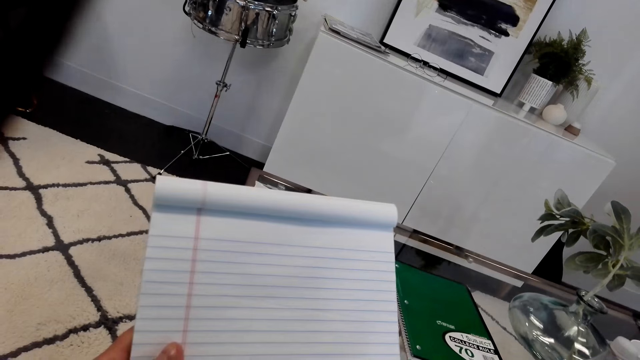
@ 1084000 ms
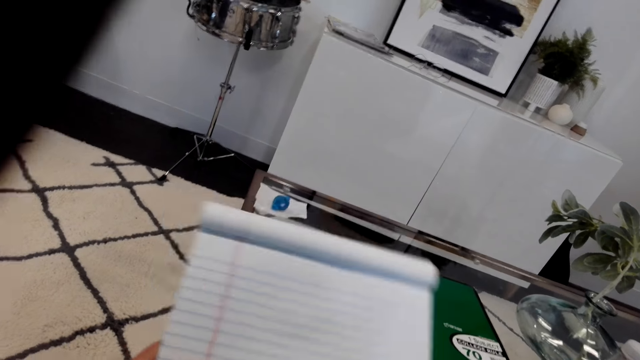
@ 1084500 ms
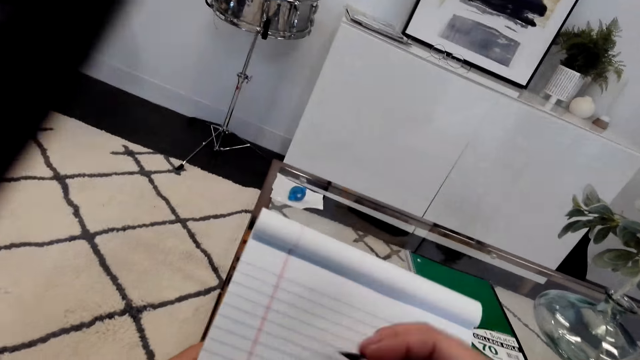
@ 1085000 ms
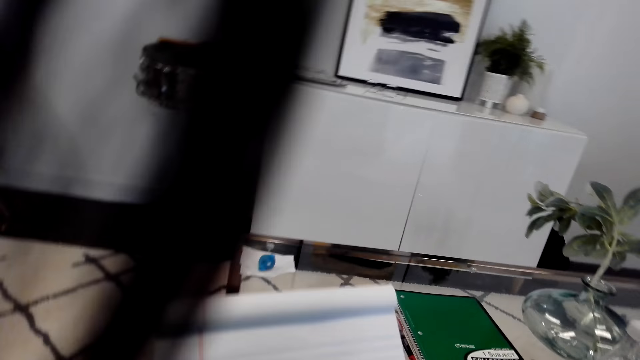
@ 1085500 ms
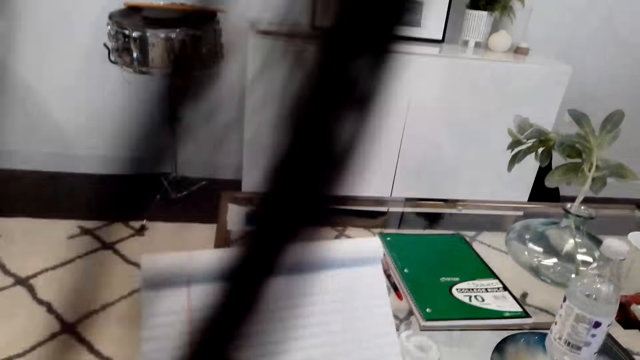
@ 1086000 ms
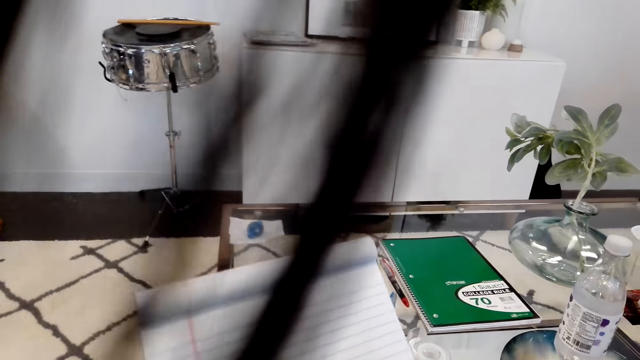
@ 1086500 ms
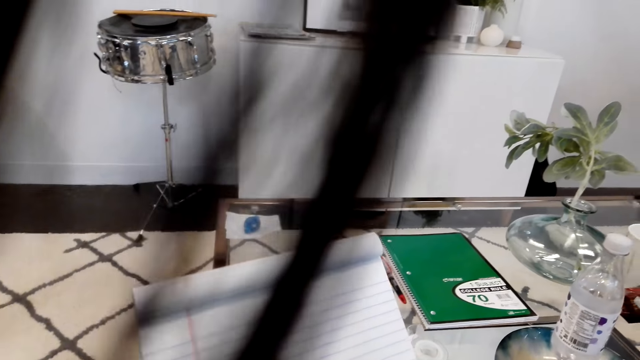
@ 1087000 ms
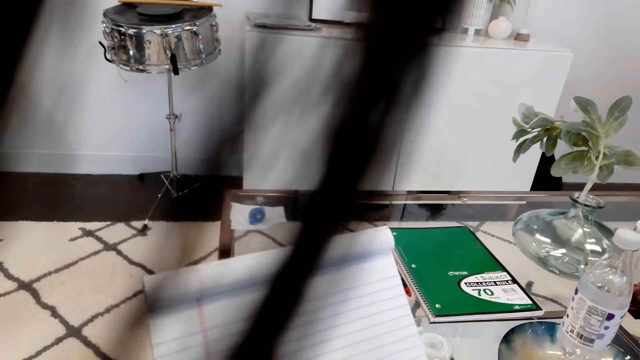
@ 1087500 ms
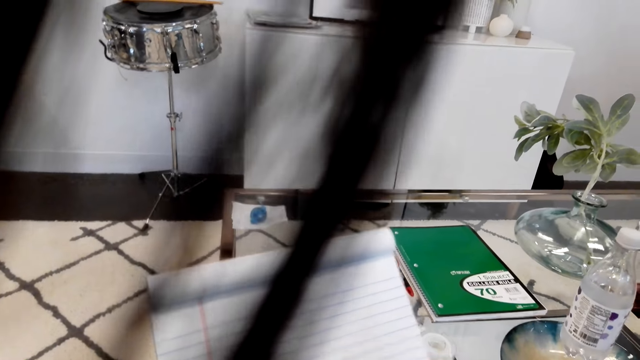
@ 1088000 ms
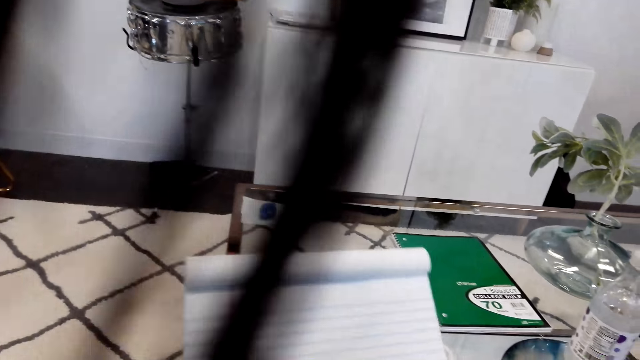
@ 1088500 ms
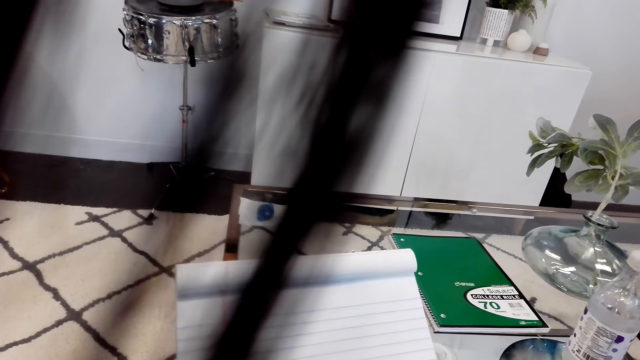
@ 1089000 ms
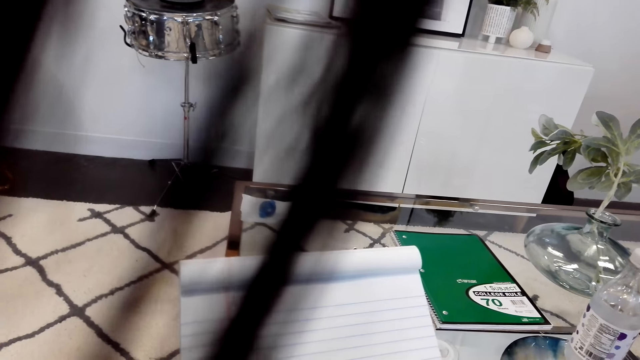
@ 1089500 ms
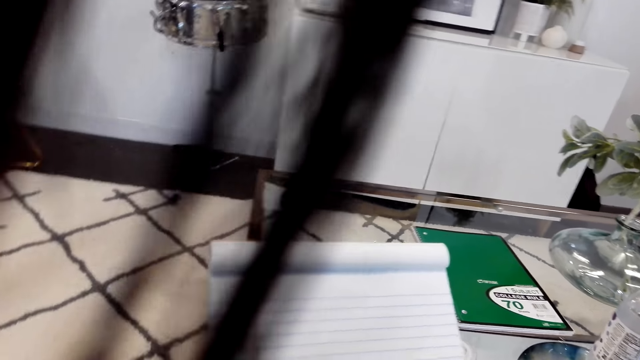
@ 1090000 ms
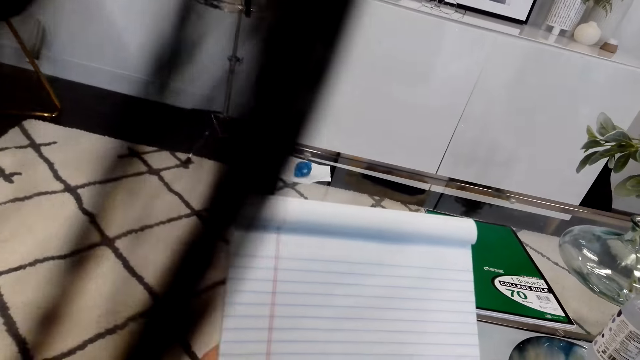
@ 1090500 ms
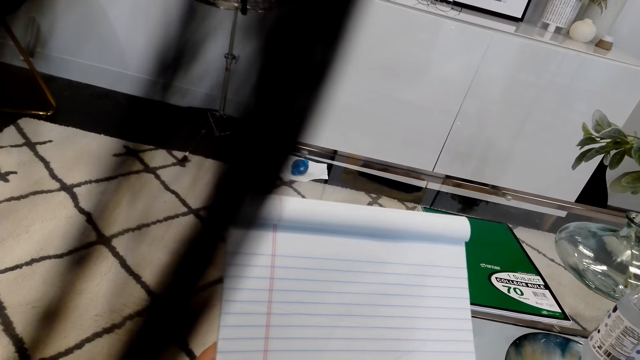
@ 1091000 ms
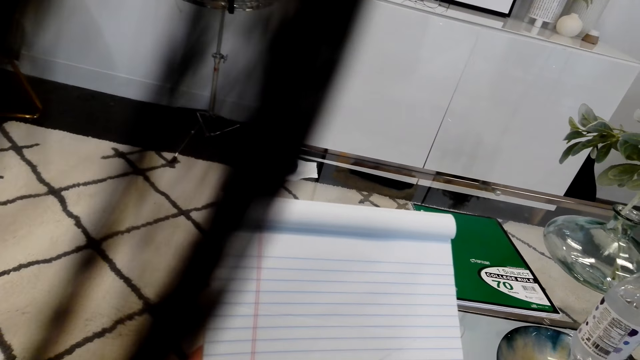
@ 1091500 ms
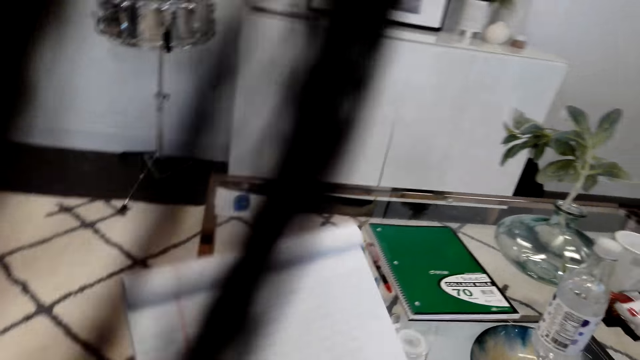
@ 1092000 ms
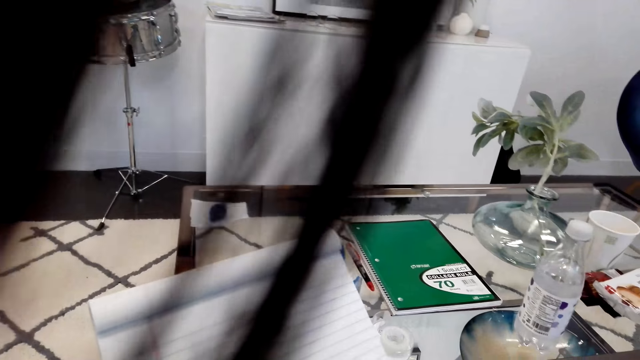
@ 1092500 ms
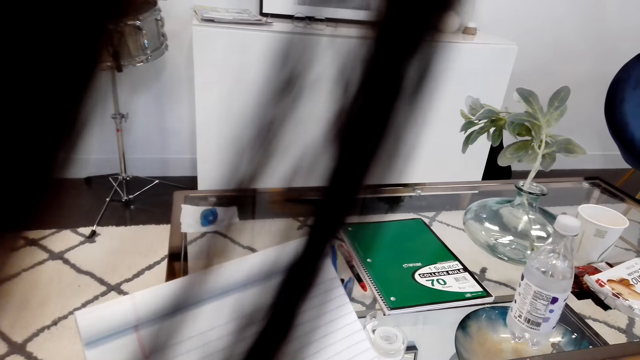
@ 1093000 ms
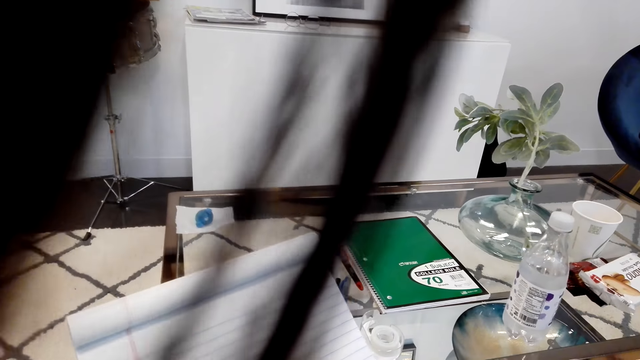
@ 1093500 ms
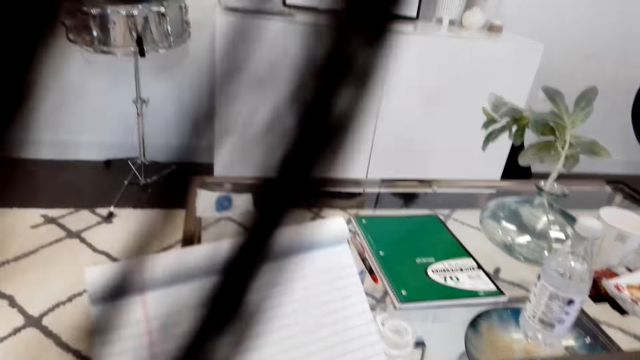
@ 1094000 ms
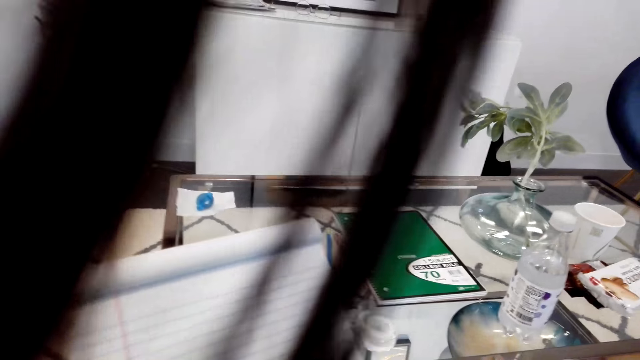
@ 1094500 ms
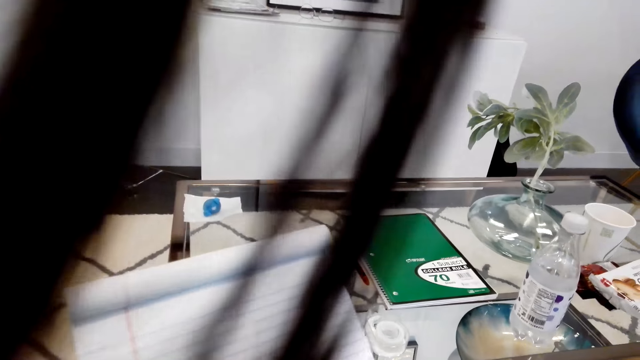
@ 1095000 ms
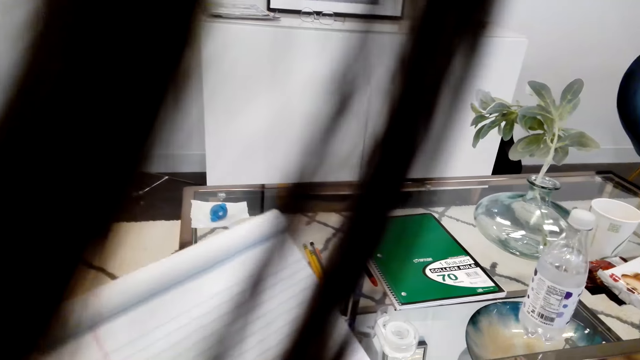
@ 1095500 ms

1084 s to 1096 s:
The camera wearer moves a hand. They look at a book.

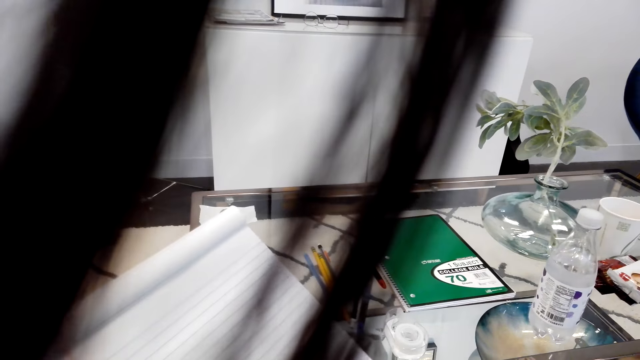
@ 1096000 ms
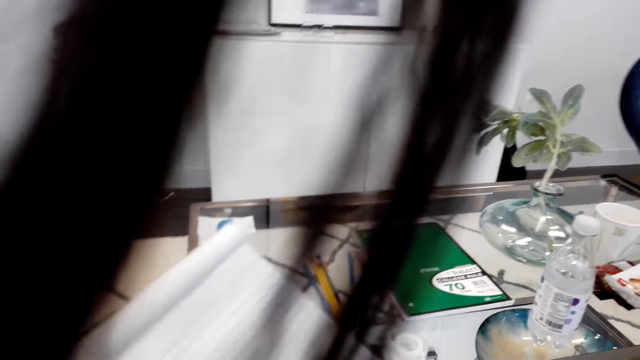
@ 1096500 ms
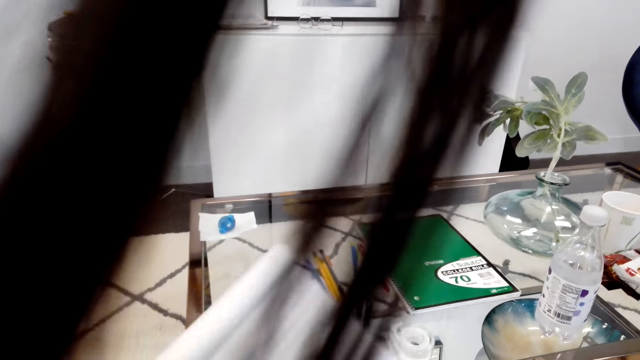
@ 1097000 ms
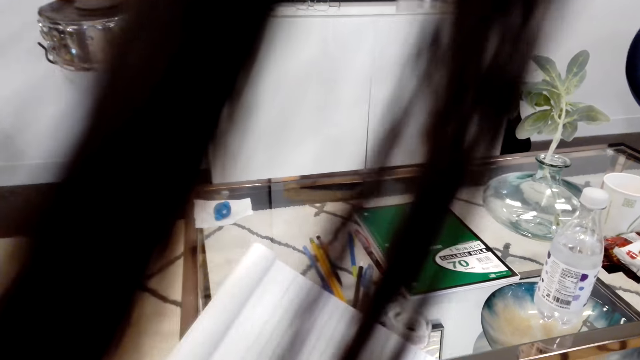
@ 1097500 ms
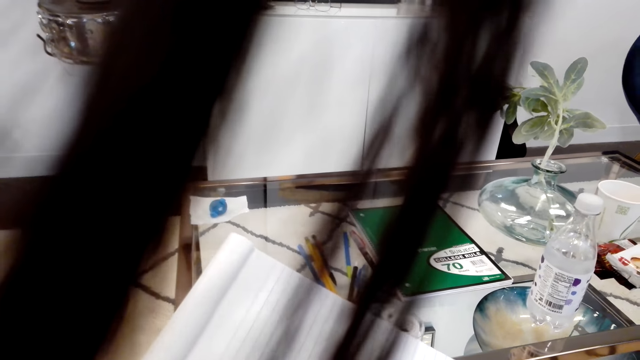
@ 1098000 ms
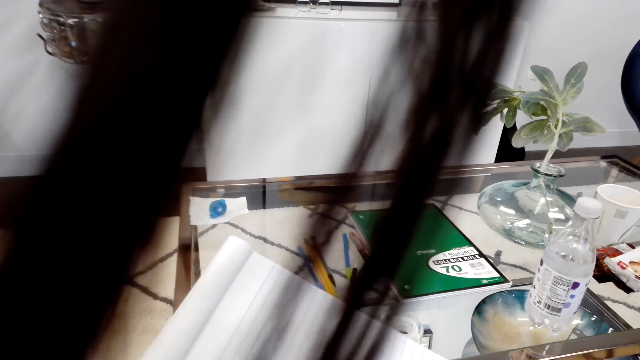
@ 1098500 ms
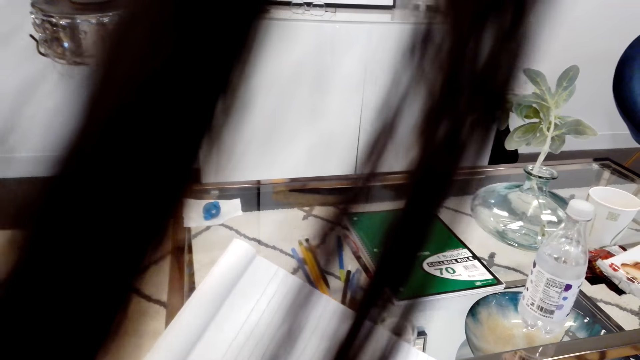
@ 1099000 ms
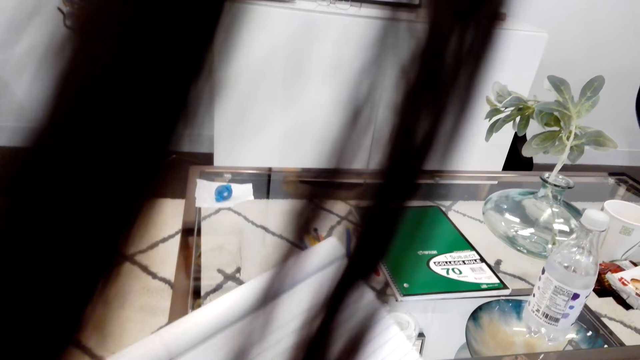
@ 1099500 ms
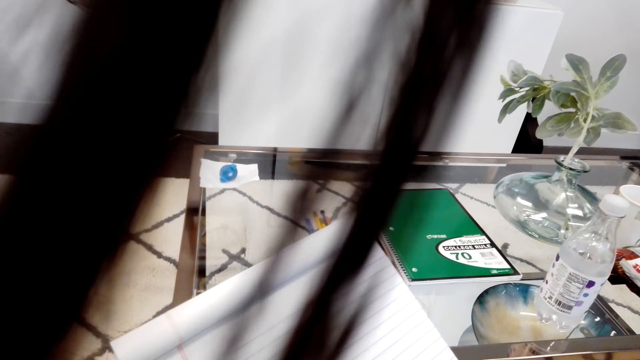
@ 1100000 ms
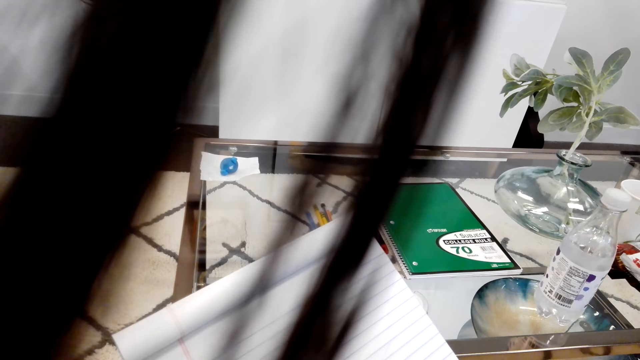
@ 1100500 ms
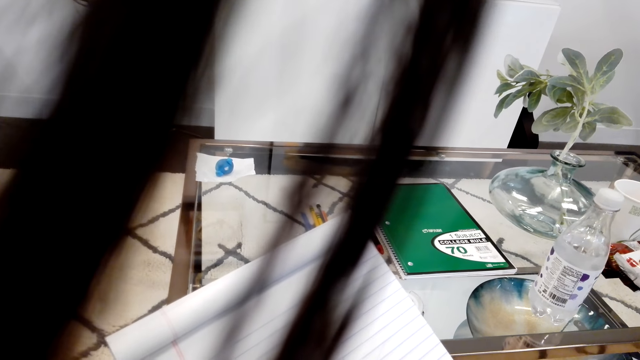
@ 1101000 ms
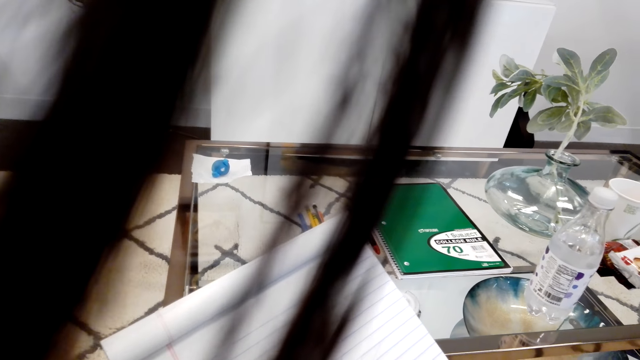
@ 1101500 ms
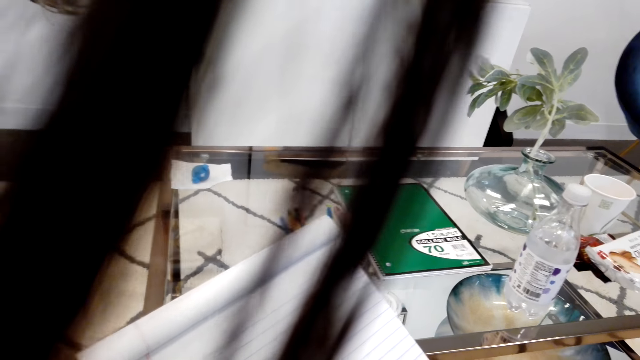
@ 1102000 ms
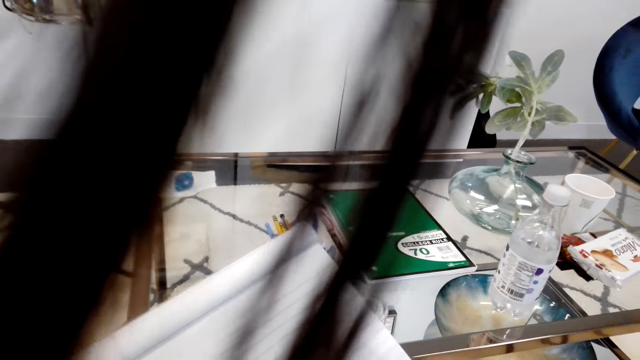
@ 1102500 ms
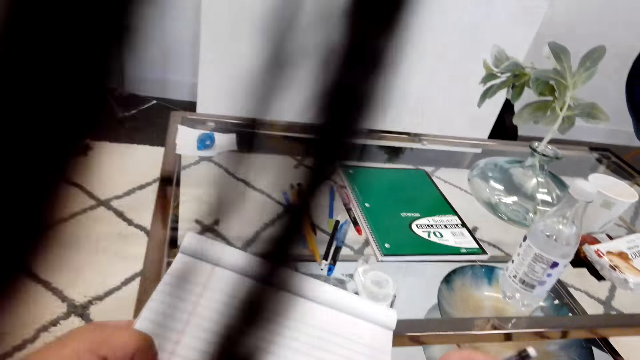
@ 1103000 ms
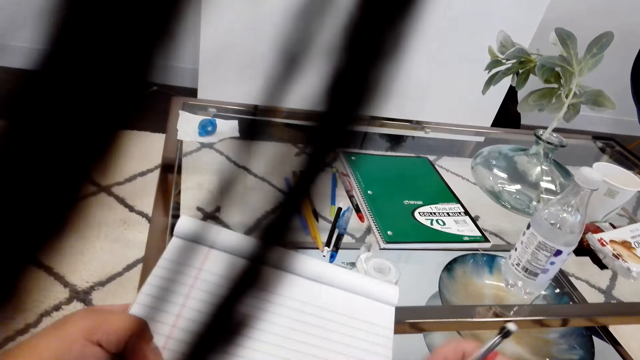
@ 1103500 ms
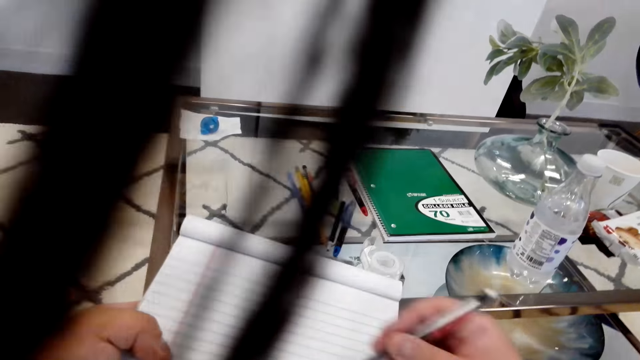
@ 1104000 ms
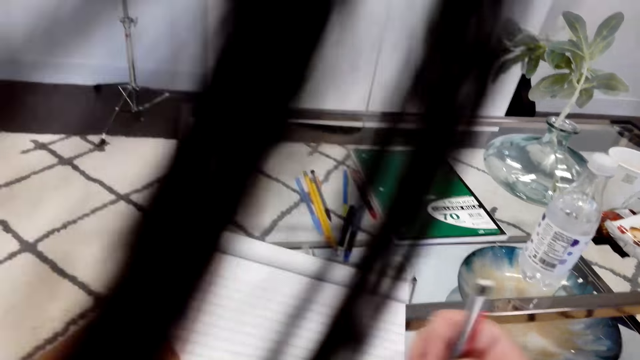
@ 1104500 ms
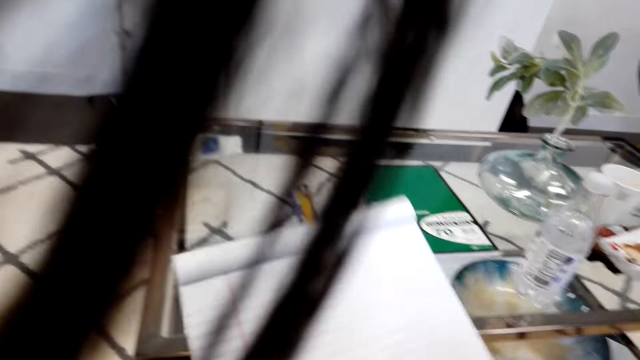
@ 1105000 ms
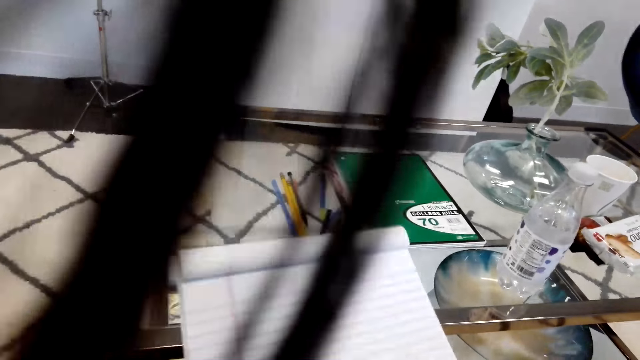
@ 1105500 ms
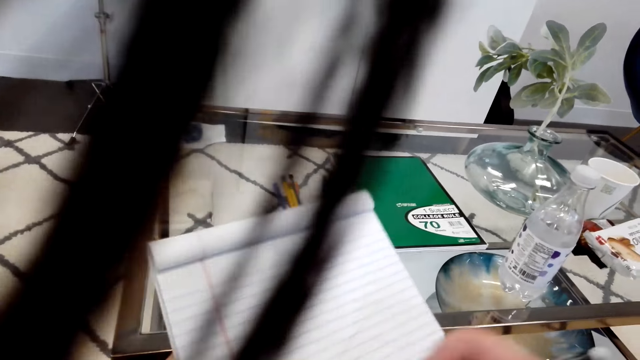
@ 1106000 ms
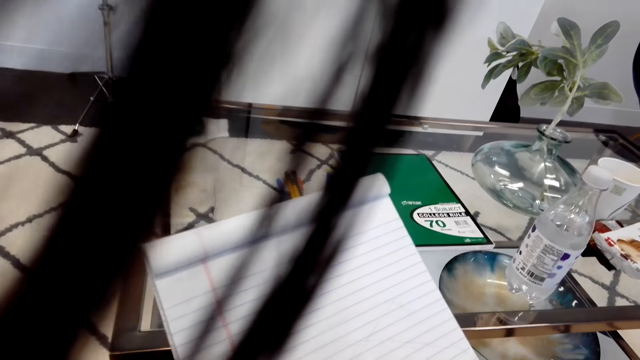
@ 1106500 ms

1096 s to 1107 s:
The camera wearer moves paper. They look at a book.
